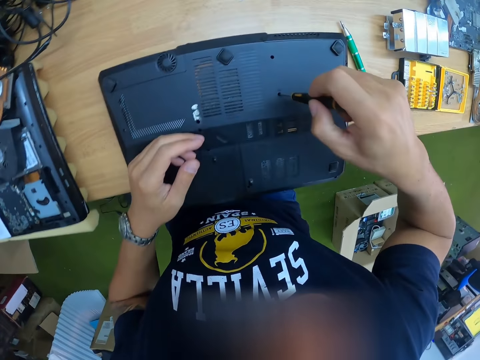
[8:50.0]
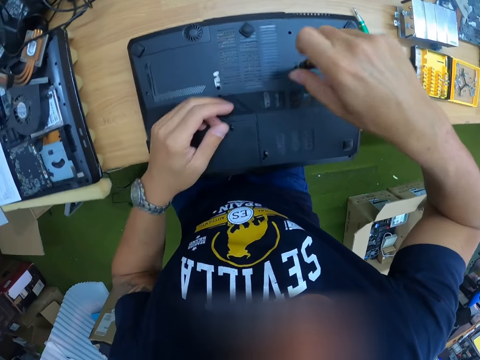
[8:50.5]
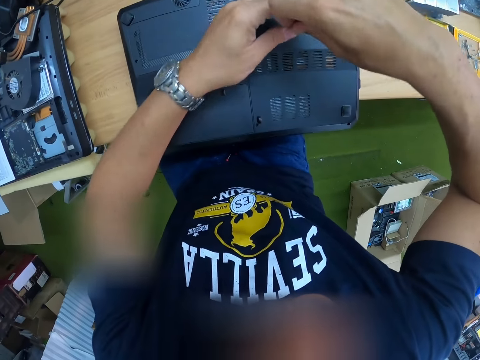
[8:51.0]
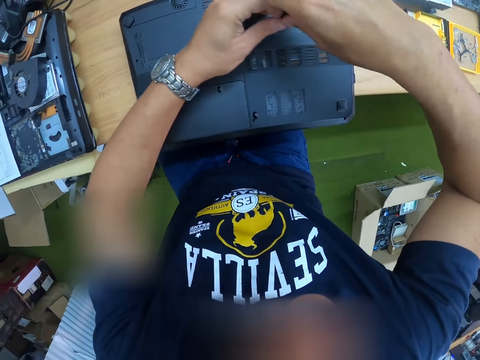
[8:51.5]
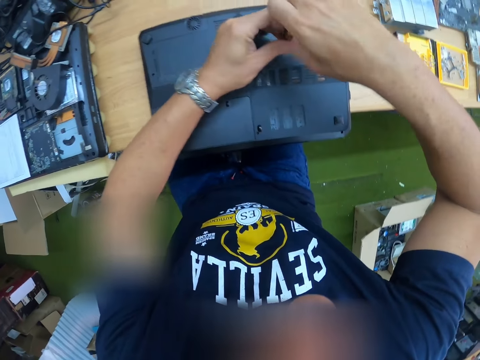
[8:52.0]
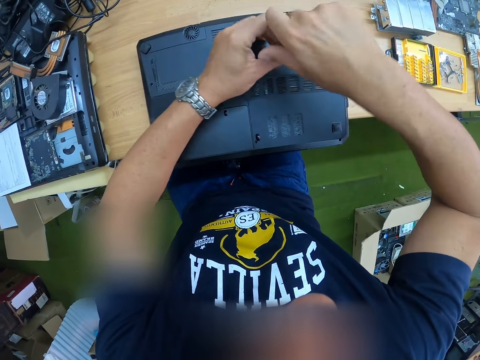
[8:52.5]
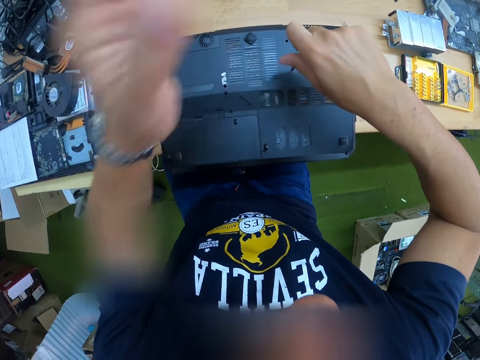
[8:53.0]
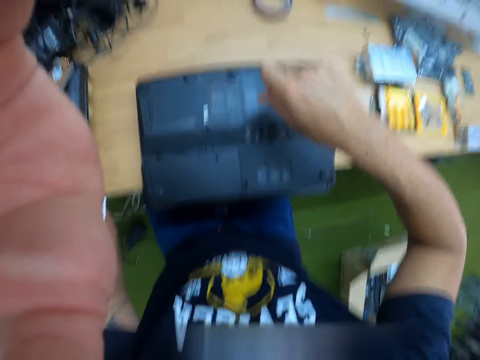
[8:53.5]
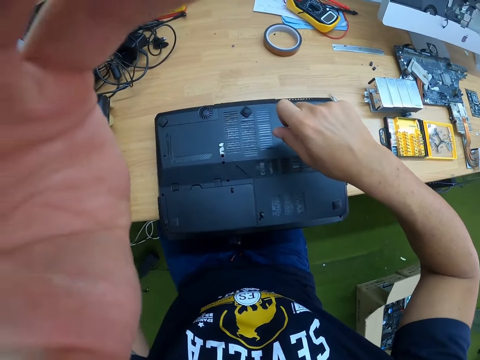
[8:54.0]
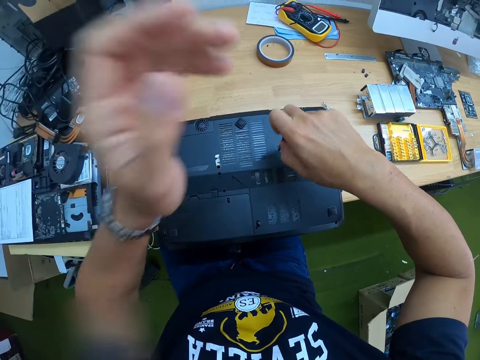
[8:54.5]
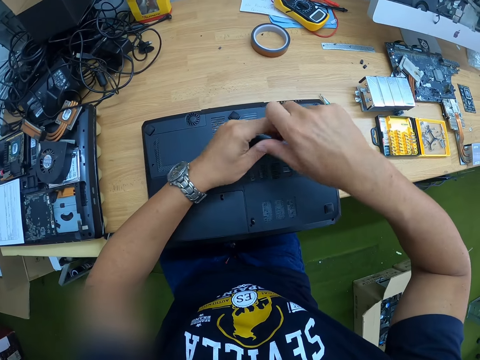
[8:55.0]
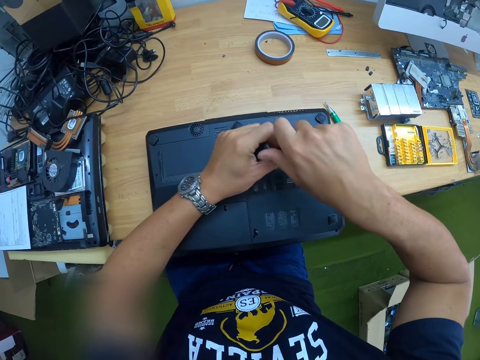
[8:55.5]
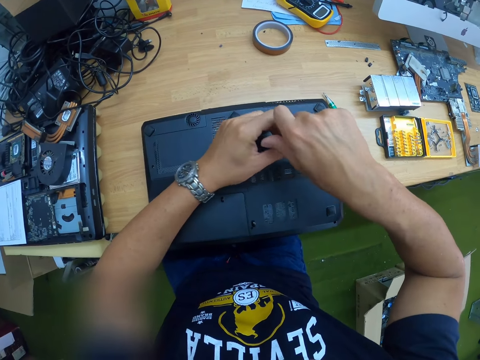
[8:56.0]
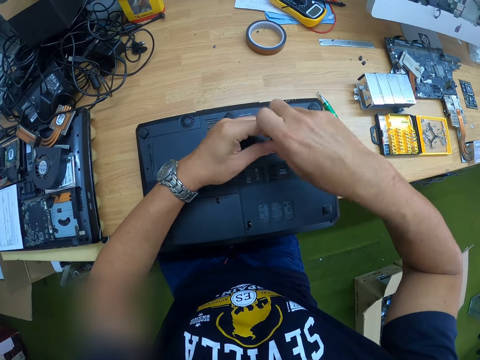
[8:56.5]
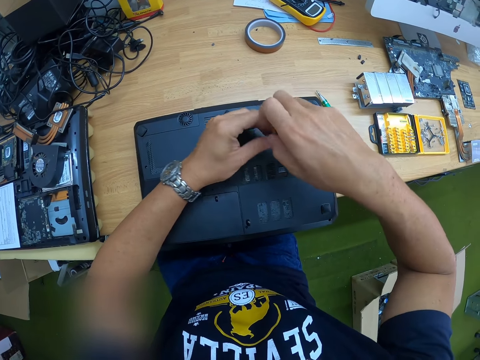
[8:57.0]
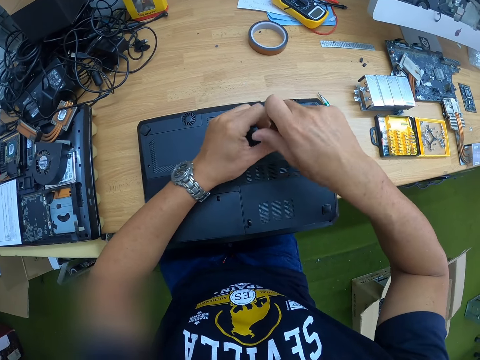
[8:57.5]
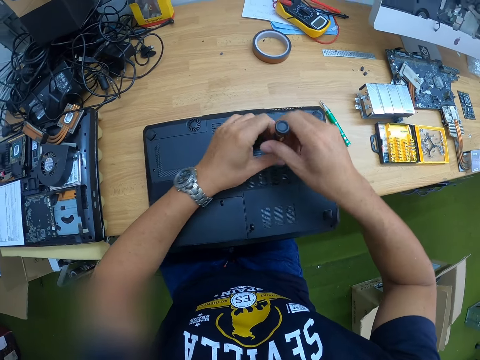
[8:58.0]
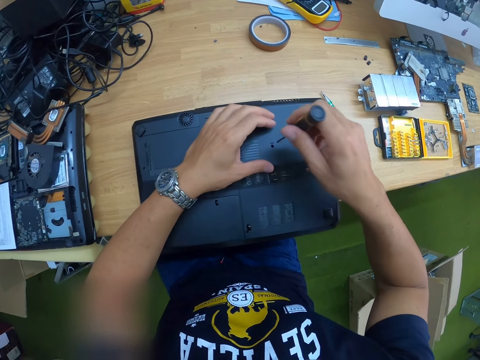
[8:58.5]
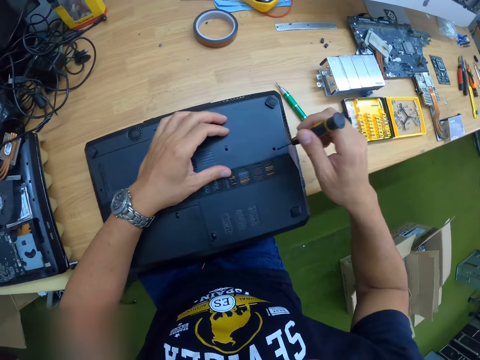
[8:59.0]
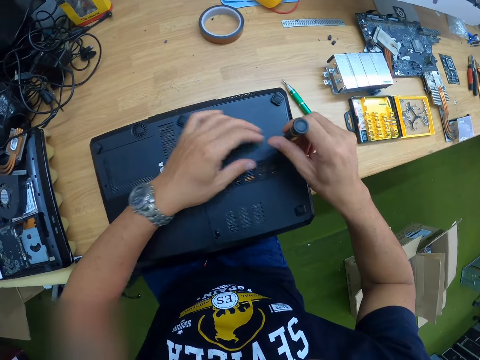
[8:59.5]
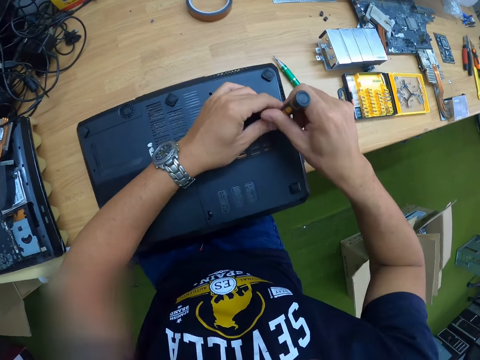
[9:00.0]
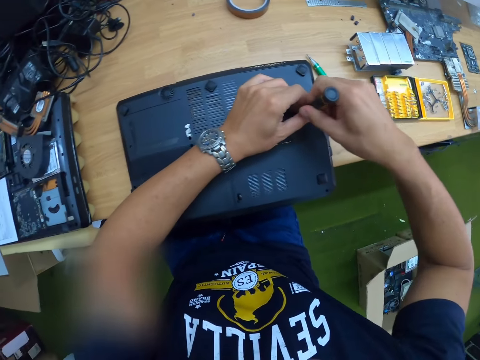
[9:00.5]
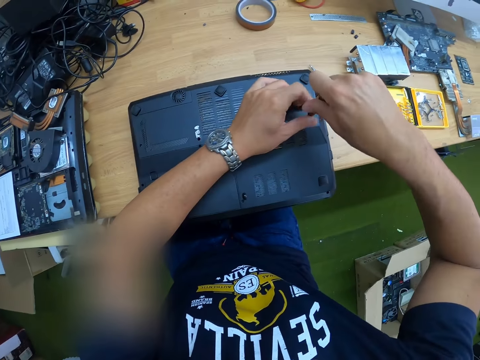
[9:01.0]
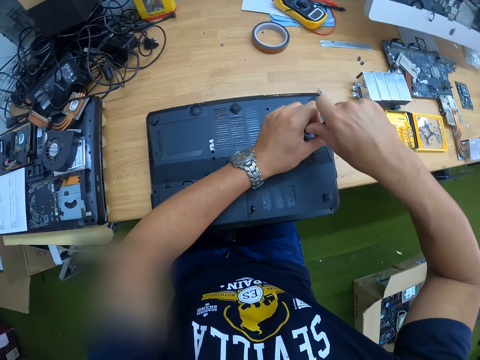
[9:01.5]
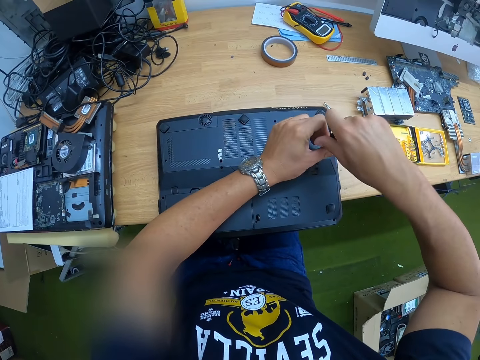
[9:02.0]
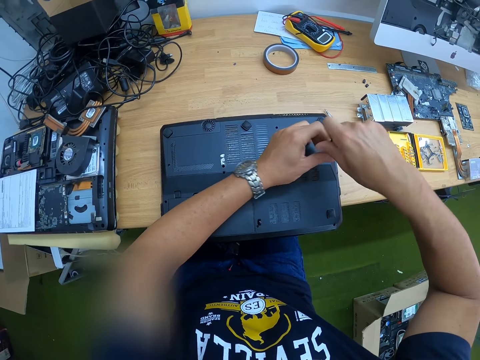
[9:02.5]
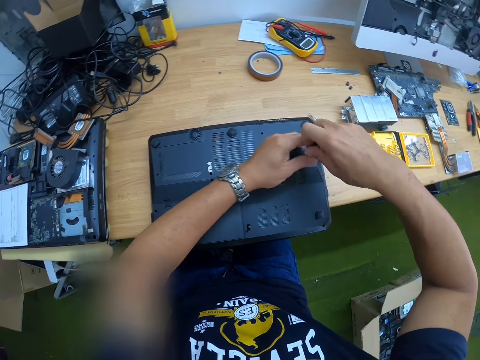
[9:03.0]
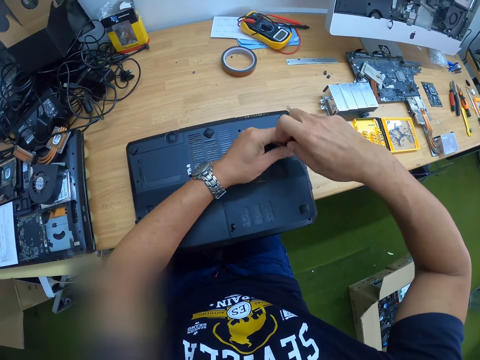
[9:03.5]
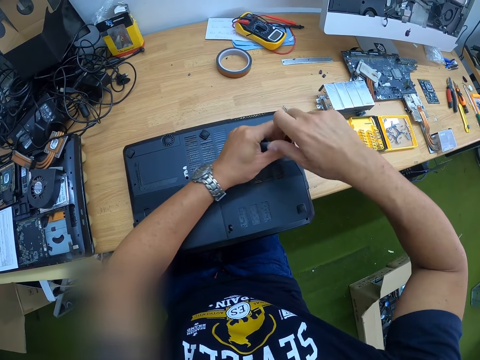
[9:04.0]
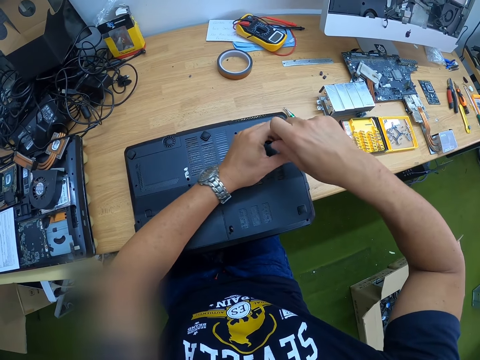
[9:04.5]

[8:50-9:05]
The camera wearer unscrews a bolt at the base of a laptop with the black screwdriver in his right hand. He picks up the screwdriver. He unscrews the bolt at the base of the laptop with the black screwdriver in both hands. He raises his left hand towards his face. He adjusts the camera. He unscrews the bolt at the base of the laptop with the black screwdriver in both hands. He unscrews the bolt at the base of the laptop with the black screwdriver in his right hand. He unscrews the bolt at the base of the laptop with the black screwdriver in both hands.

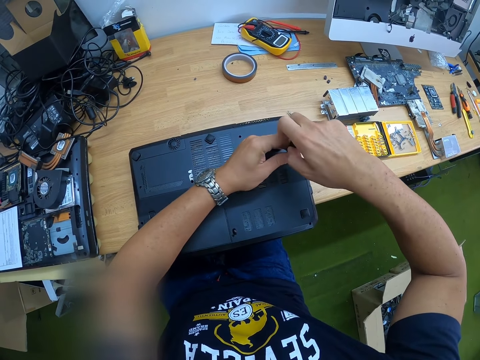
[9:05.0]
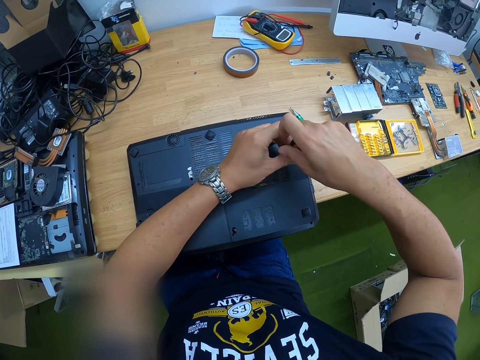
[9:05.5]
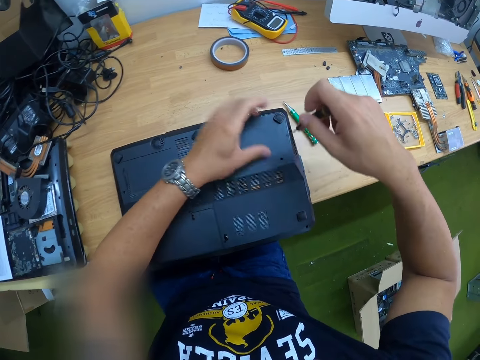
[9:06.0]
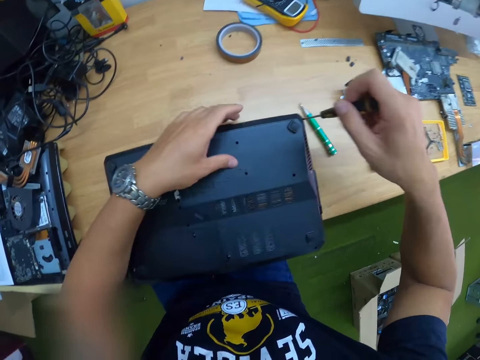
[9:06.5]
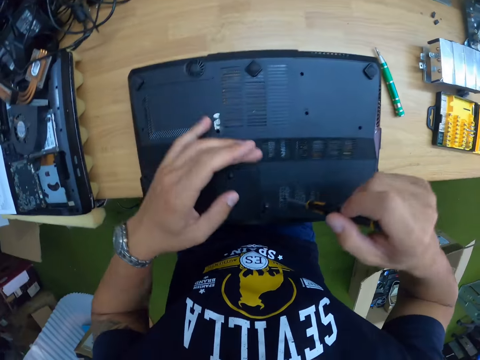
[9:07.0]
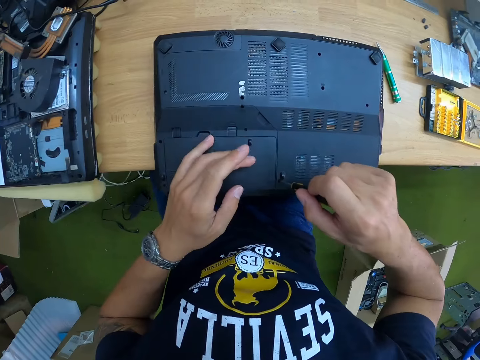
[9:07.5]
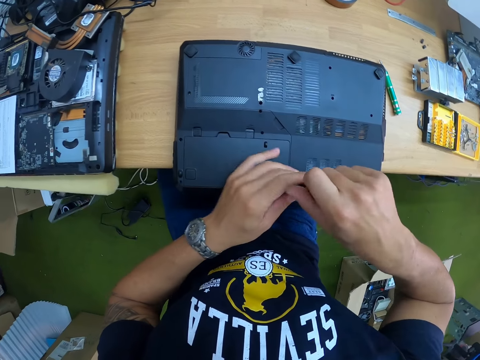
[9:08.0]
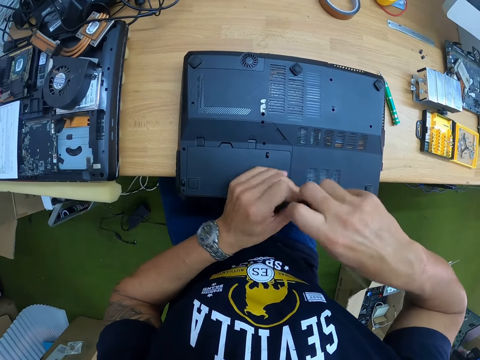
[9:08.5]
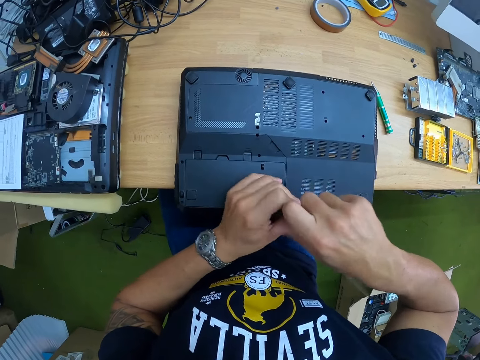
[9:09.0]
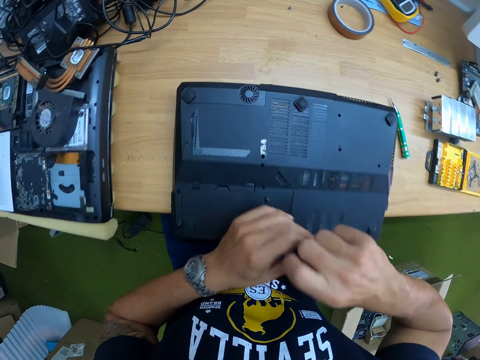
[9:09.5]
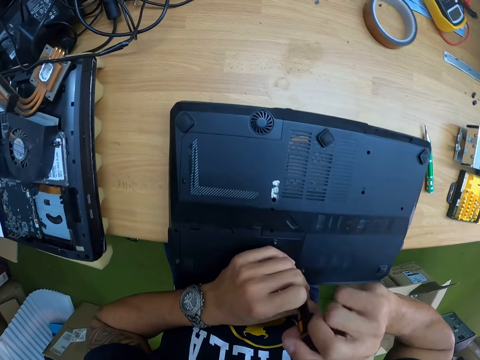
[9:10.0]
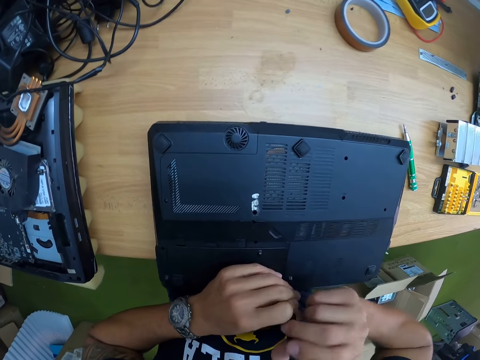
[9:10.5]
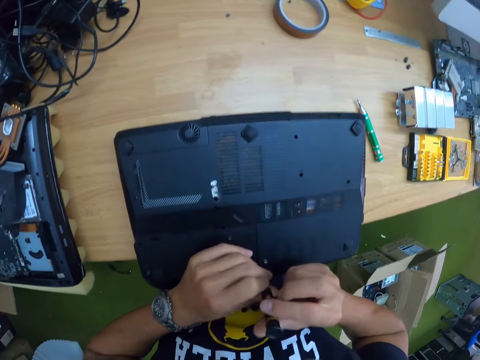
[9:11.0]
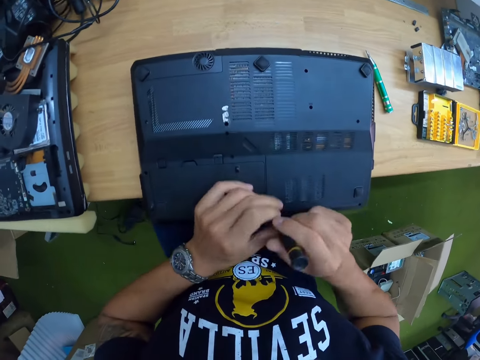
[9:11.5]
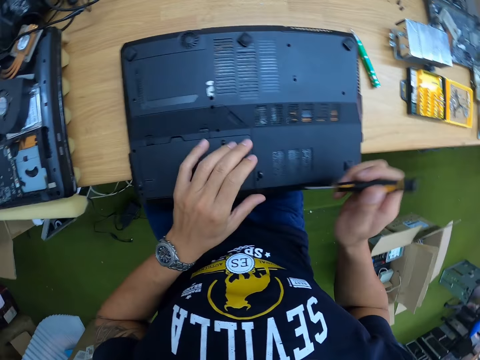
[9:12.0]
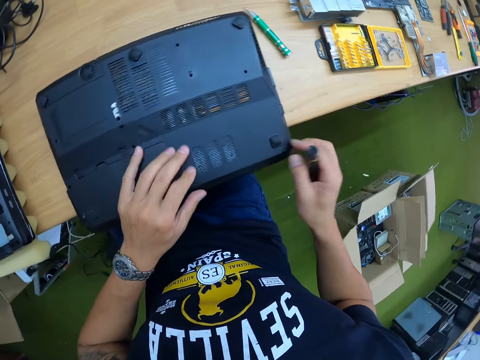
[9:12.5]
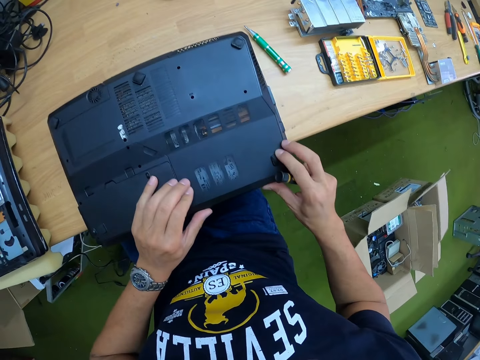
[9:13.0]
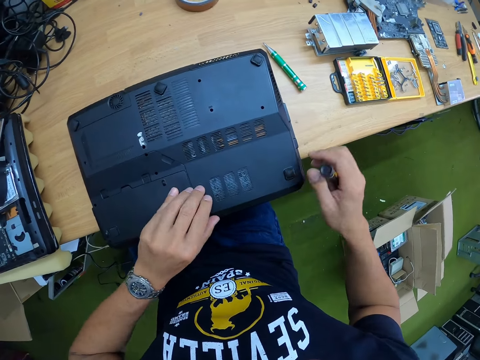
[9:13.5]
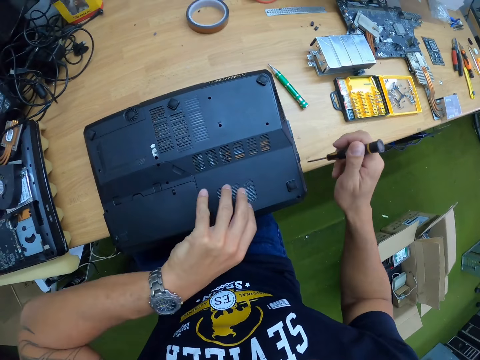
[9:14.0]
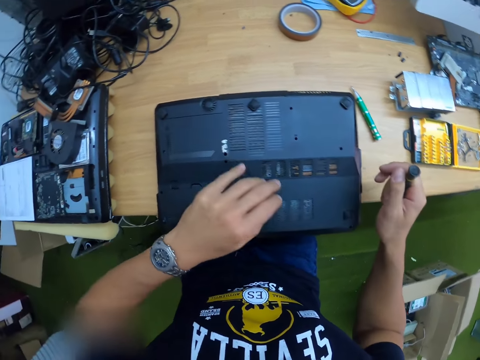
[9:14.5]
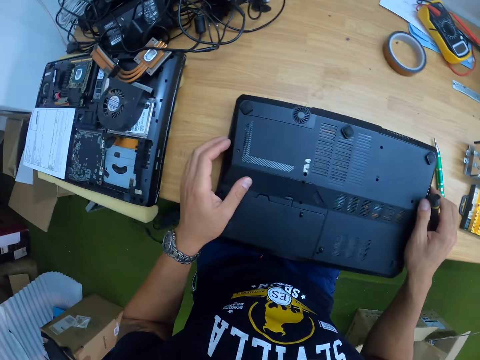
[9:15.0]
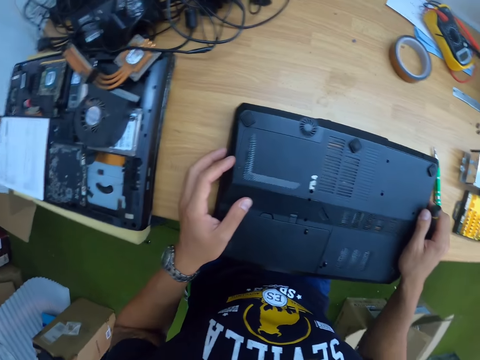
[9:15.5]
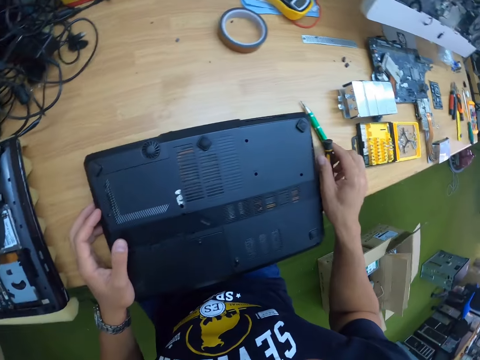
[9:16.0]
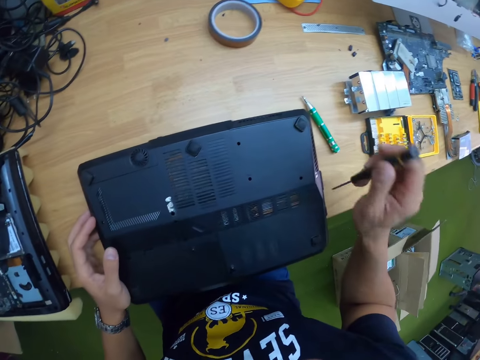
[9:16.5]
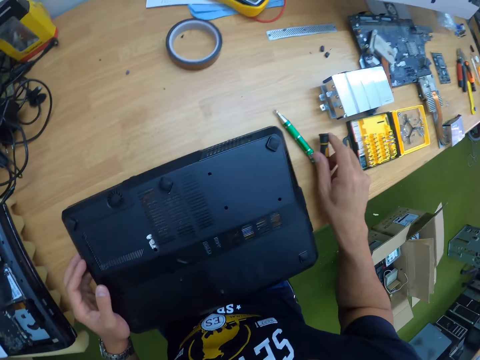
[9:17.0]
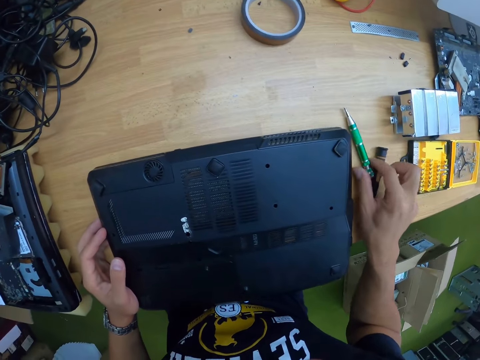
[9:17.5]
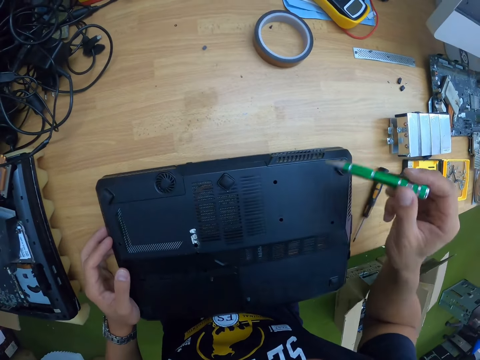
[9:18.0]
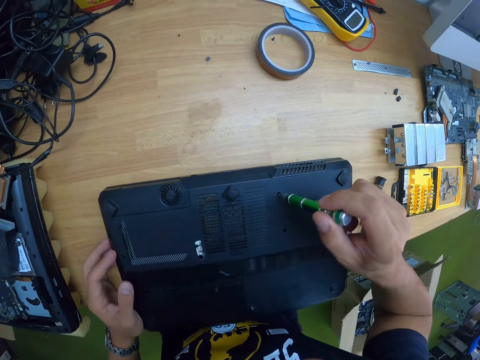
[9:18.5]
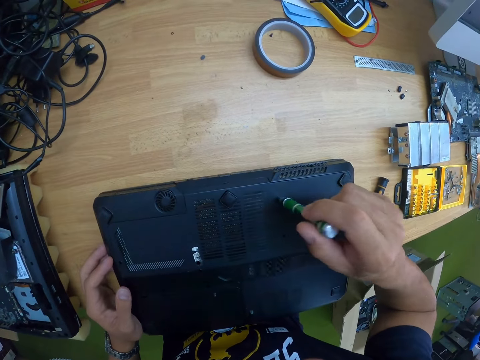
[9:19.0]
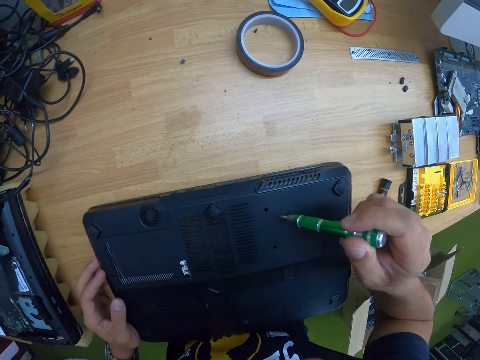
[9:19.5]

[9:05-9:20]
The camera wearer unscrews a bolt at the base of the laptop with the black screwdriver in his right hand. He unscrews the bolt at the base of the laptop with the black screwdriver in both hands. He touches the base of the laptop with his left hand. He inspects the laptop. He drops the black screwdriver in his right hand on the table. He picks up the green screwdriver from the table with his right hand. He unscrews the bolt at the base of the laptop with the green screwdriver in his right hand.
